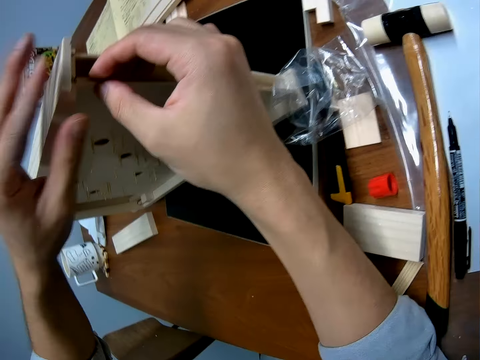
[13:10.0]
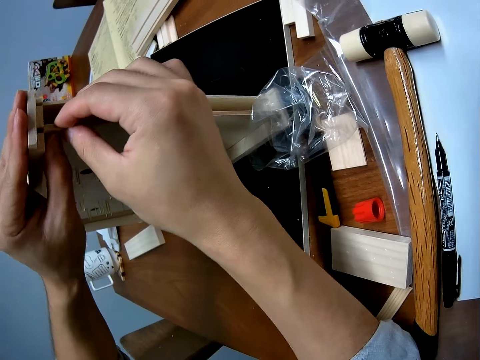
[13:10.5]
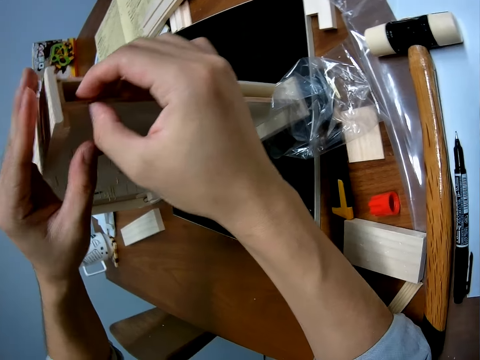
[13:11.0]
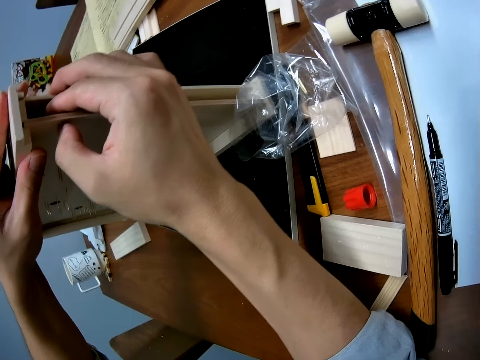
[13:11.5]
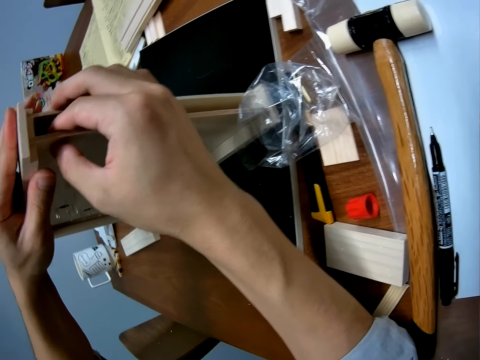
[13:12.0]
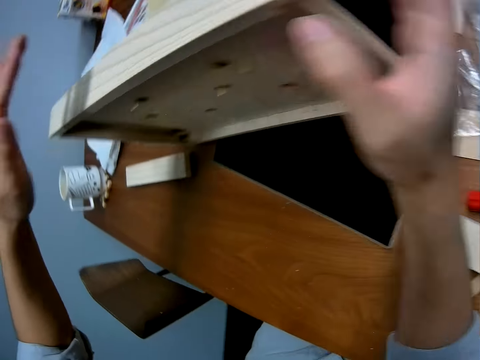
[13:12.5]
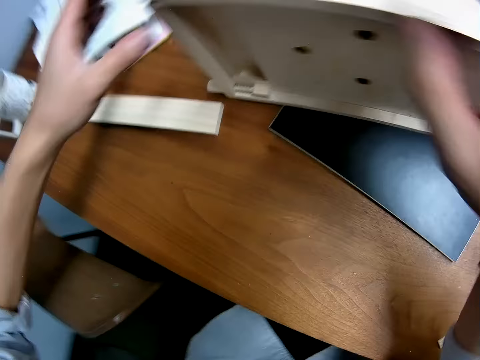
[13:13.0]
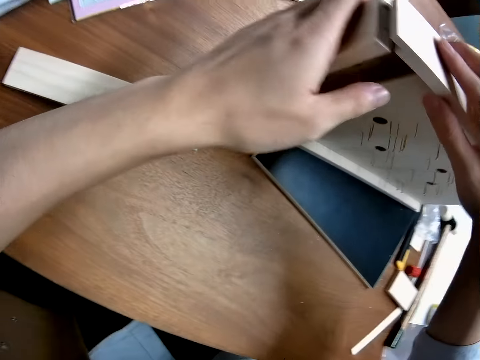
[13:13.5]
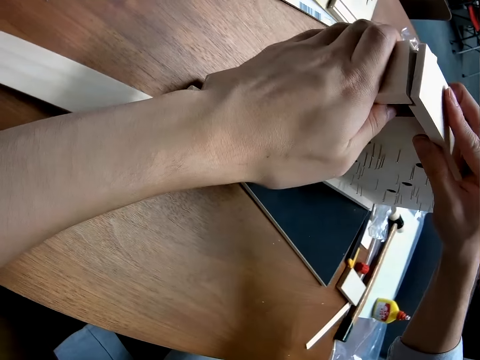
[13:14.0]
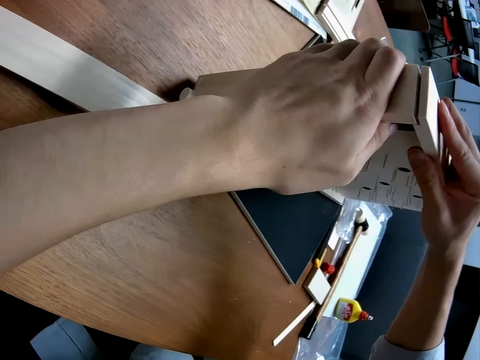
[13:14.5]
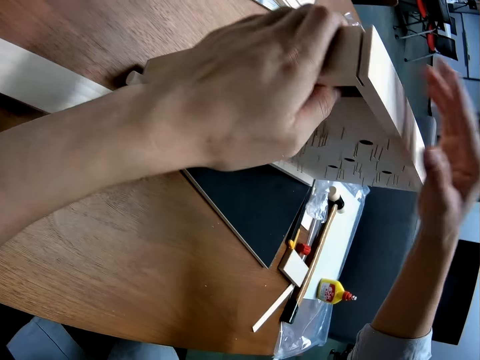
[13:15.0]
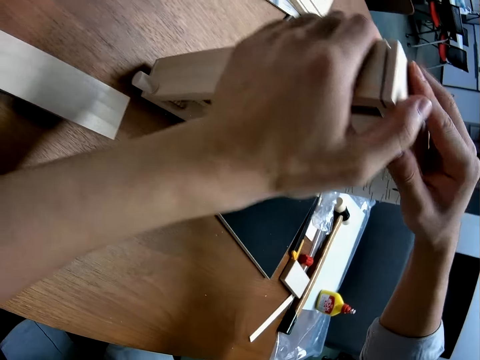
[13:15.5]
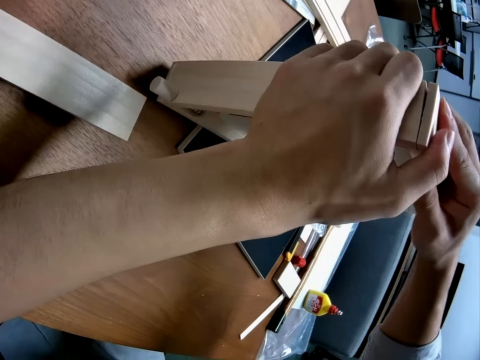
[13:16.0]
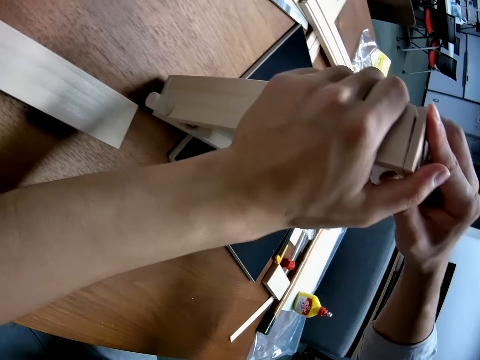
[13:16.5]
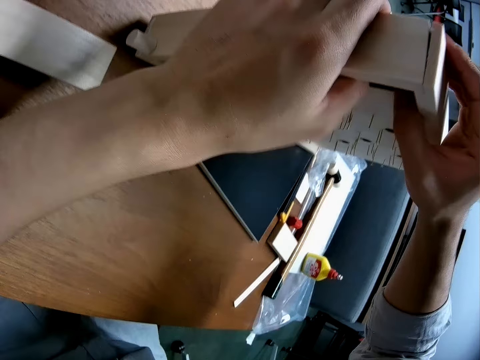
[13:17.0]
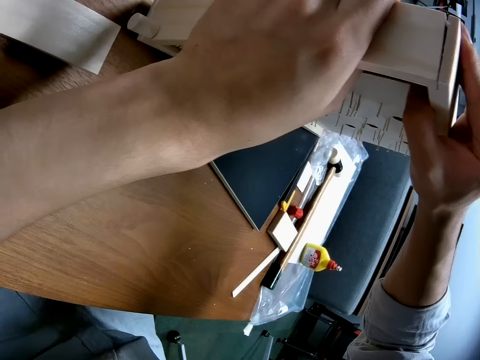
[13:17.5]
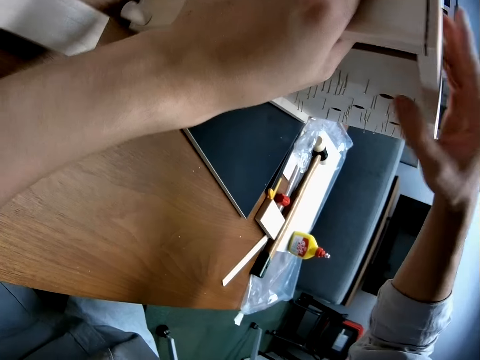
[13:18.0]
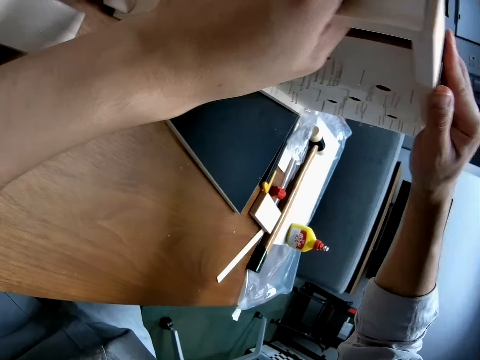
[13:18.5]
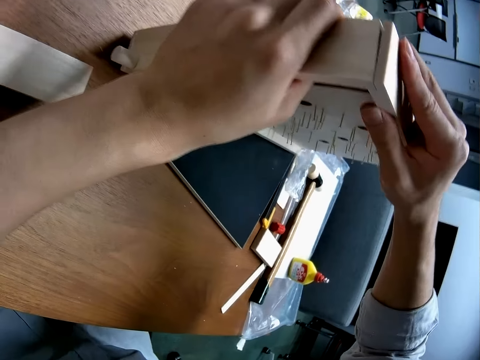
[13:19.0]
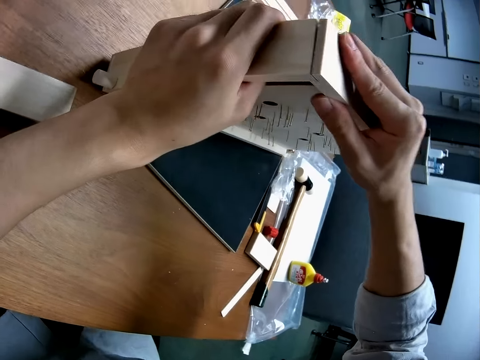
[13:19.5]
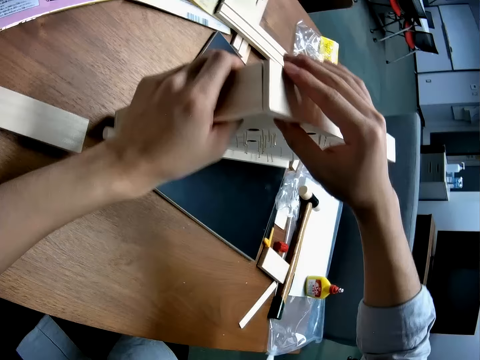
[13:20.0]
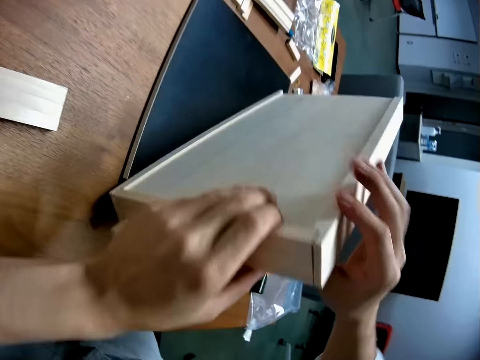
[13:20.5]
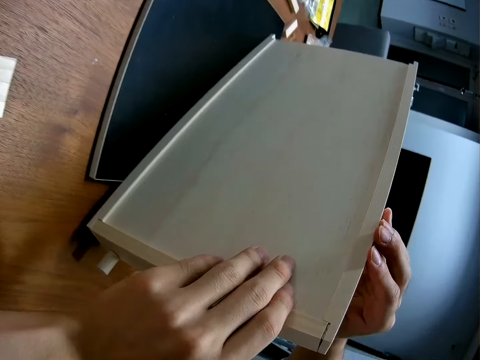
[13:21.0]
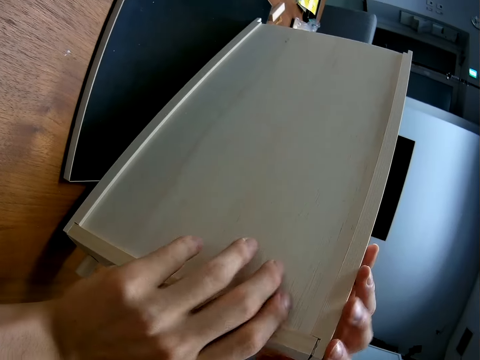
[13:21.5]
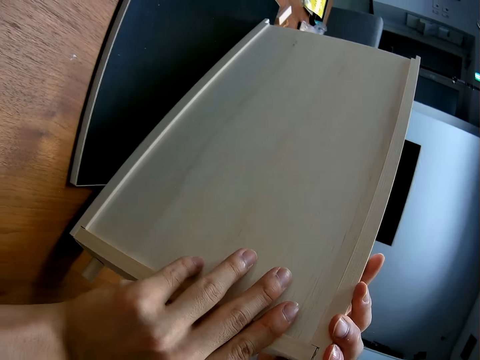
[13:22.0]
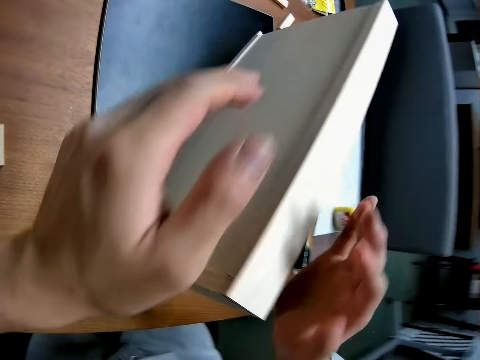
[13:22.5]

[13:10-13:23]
The camera wearer adjusts the casing on the craft. They look at the curling board.

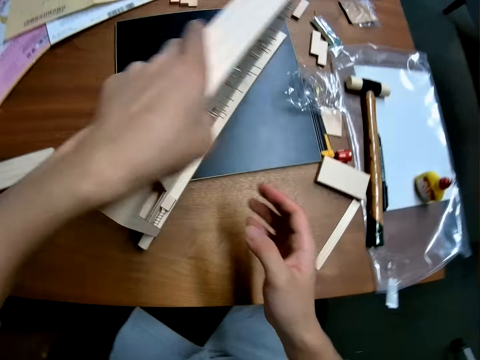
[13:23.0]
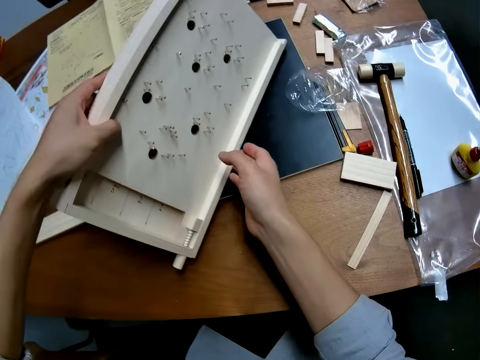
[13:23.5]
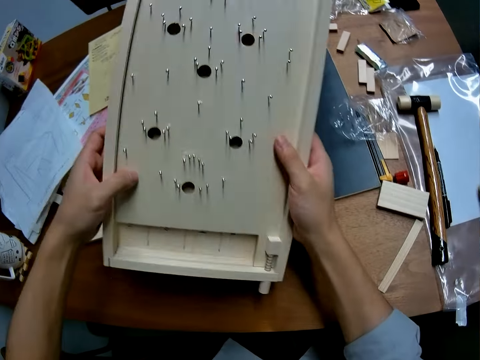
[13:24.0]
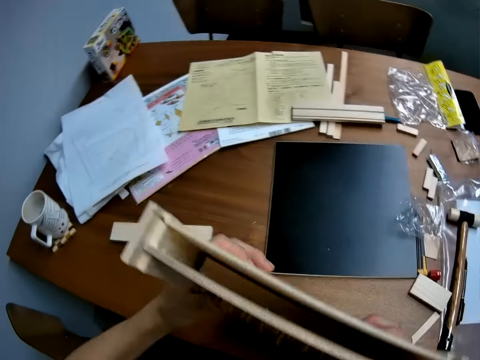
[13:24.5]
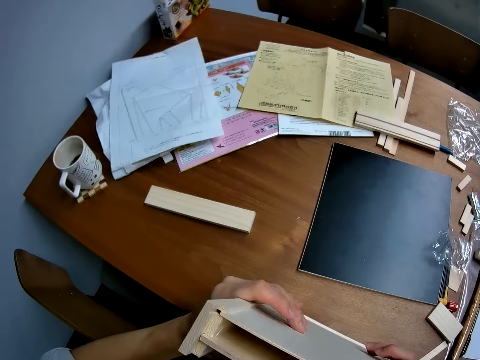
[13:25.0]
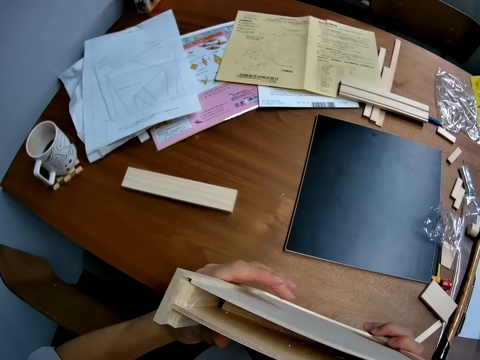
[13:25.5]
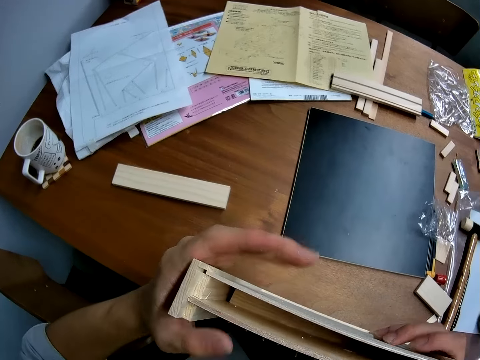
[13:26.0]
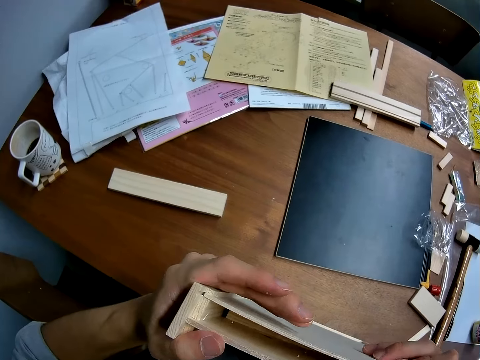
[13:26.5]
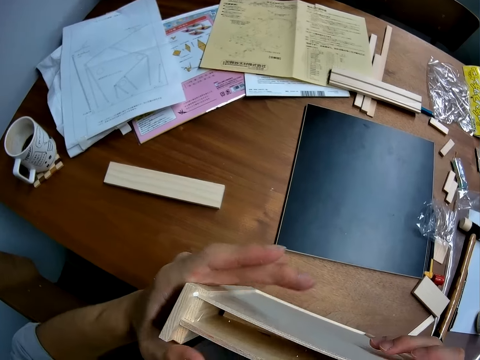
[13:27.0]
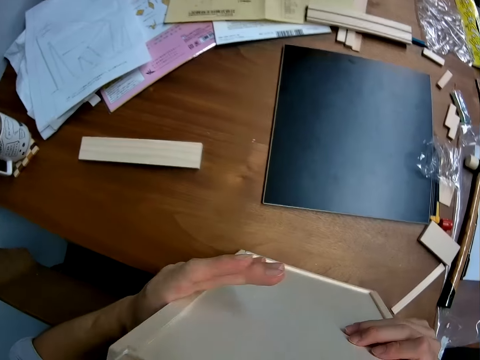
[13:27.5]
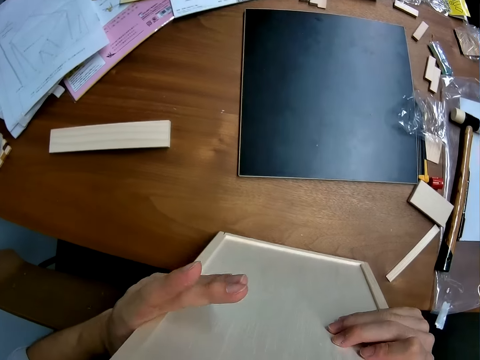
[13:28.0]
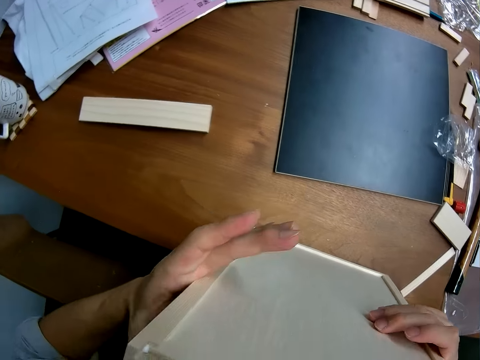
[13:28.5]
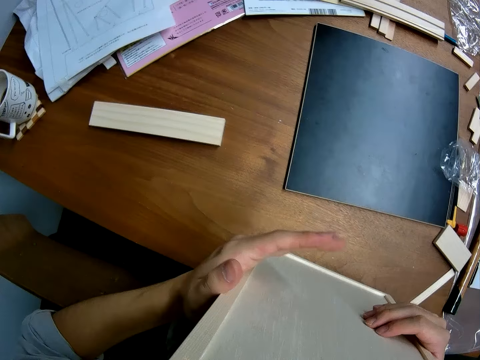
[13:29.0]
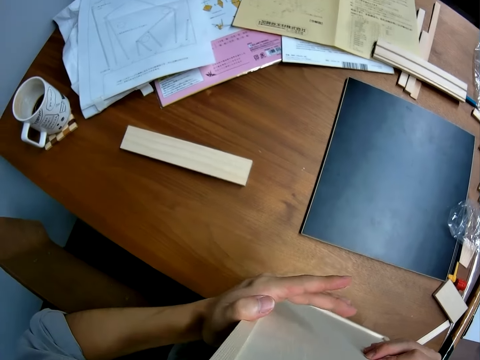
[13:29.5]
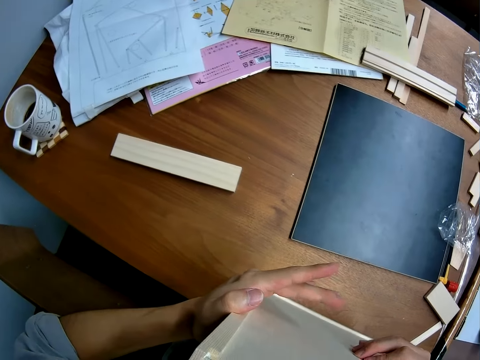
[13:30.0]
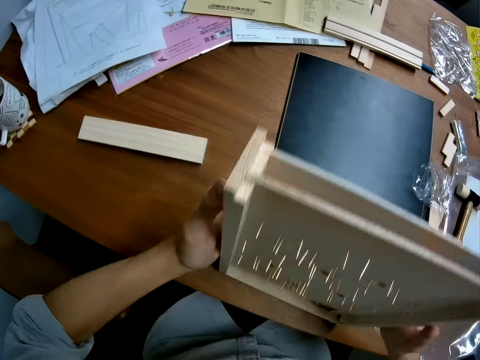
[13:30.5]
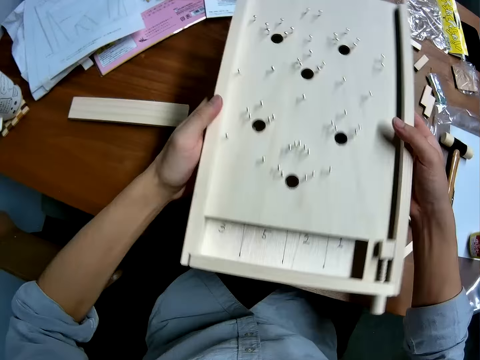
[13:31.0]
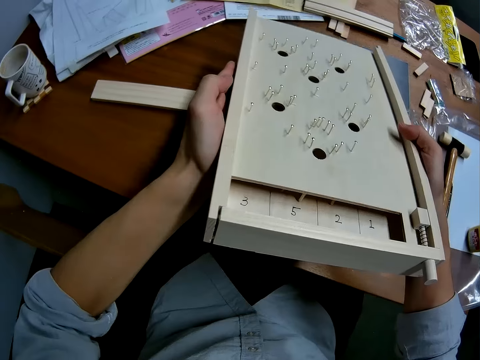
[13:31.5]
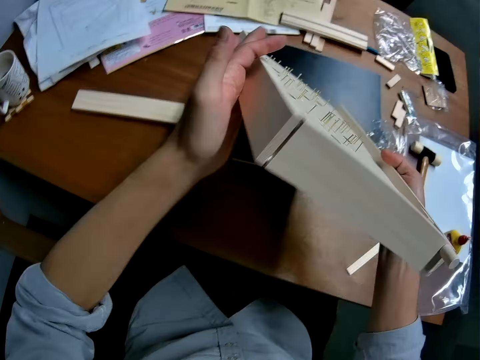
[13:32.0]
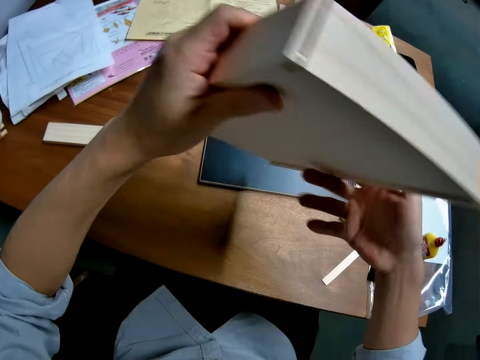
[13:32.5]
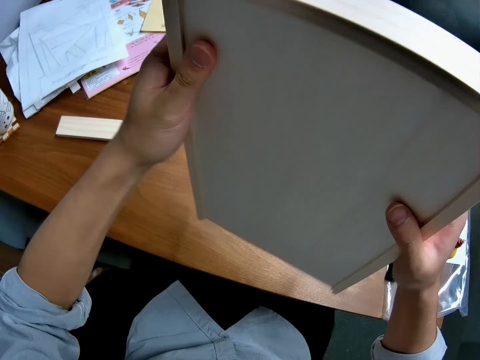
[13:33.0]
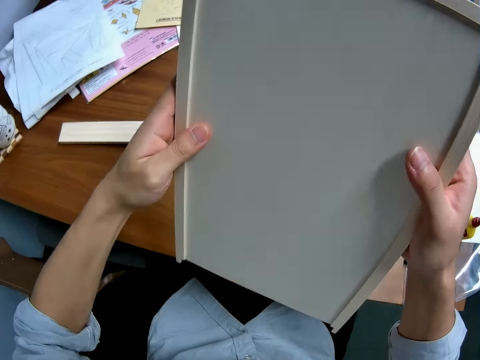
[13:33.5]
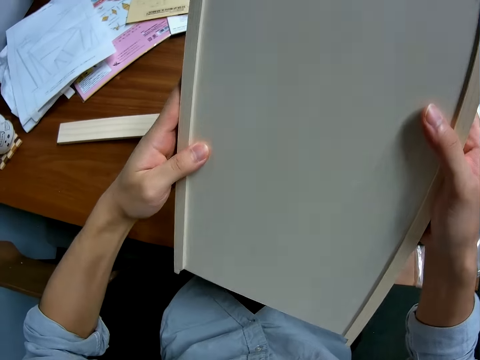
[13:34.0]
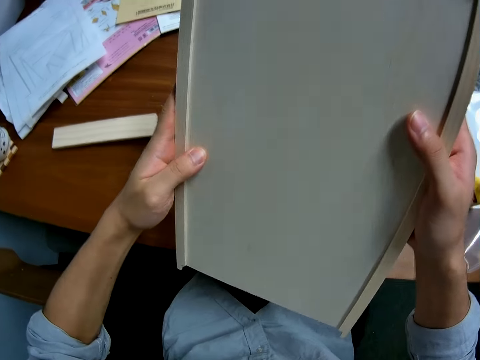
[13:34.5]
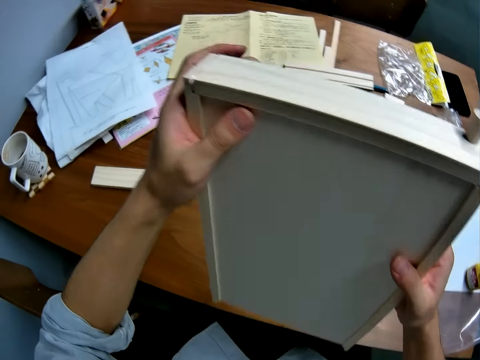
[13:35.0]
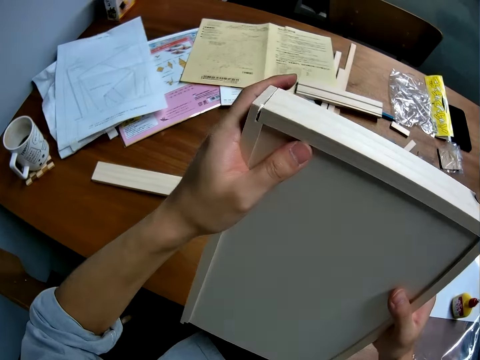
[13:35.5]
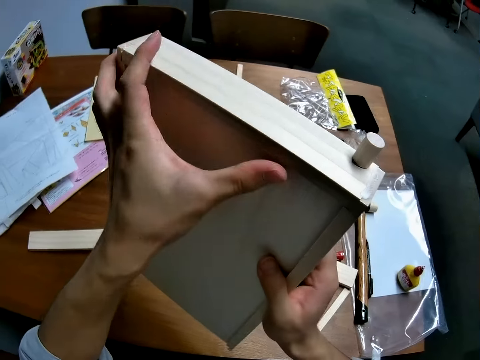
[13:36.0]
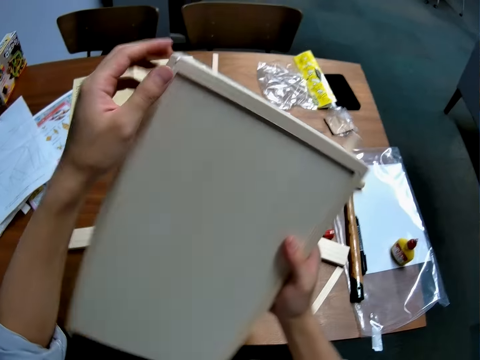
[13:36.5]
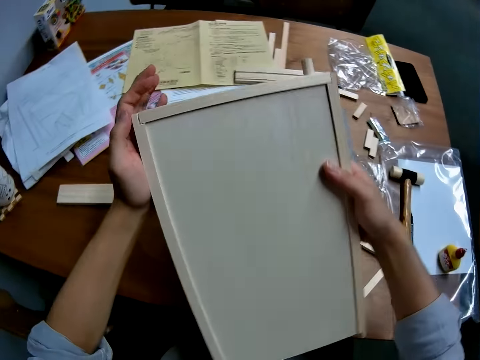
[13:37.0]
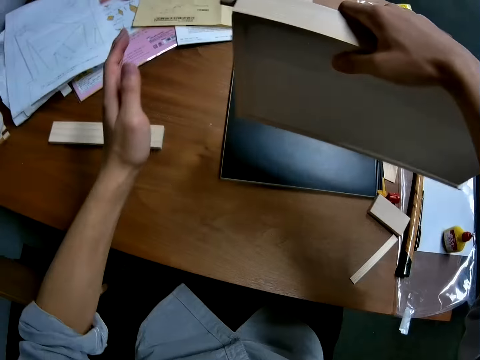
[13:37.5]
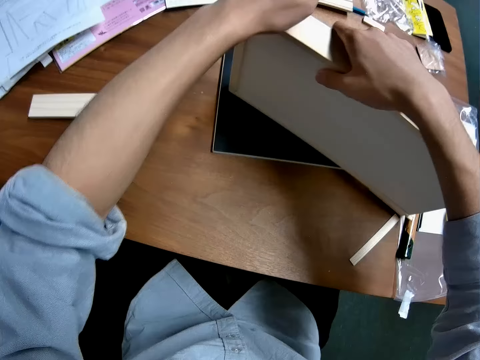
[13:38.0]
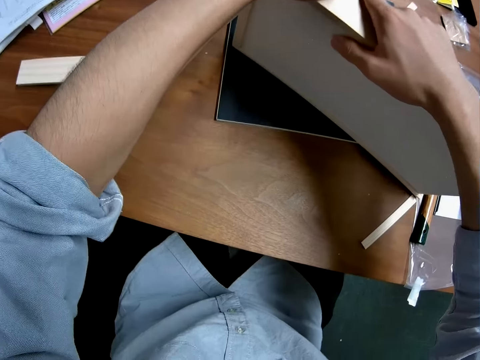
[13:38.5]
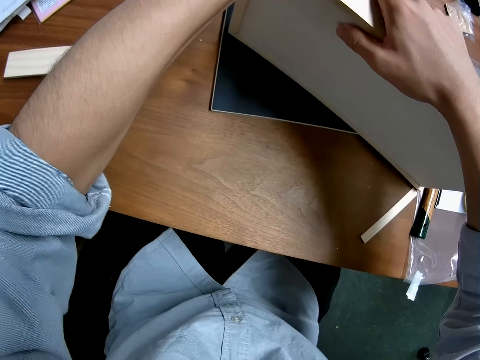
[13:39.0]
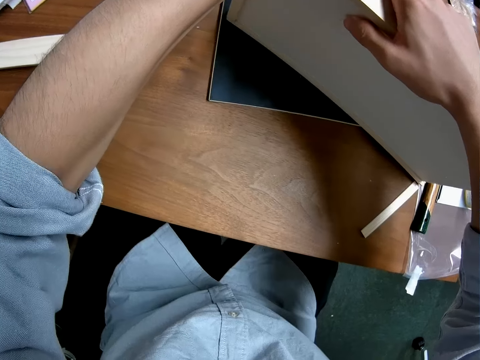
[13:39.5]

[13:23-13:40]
The camera wearer stands the craft on the table. They lift the curling board from the table. They place the curling board on the table. They look at the curling board. They fix the curling board. They lift the curling board from the table. They look at the curling board. They lay the craft on its side on the table.
